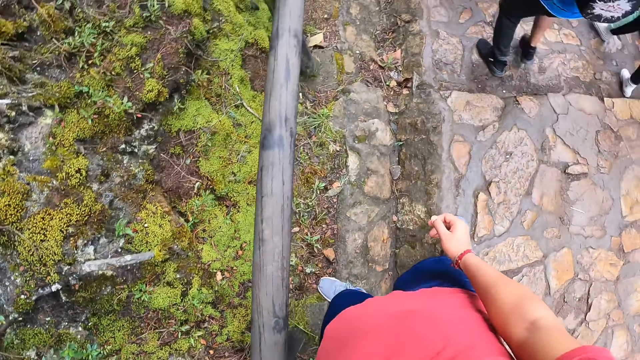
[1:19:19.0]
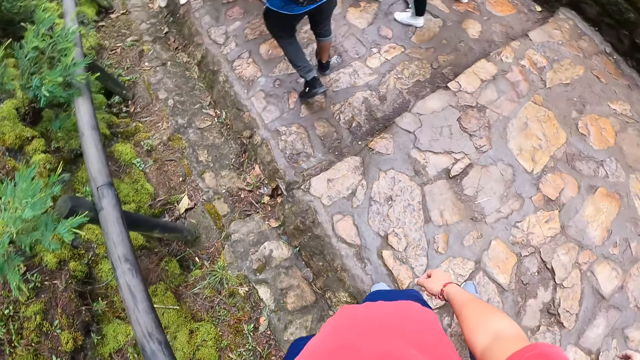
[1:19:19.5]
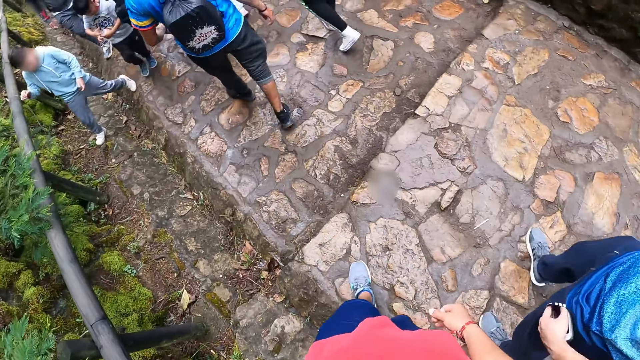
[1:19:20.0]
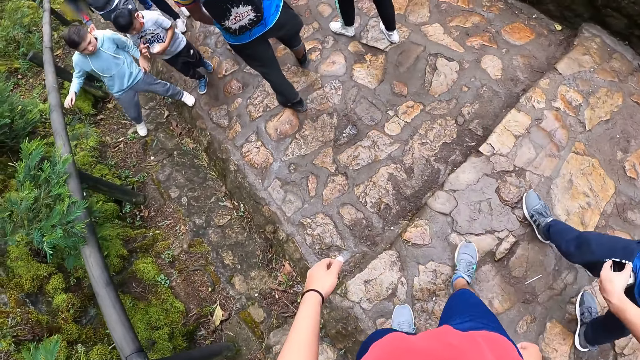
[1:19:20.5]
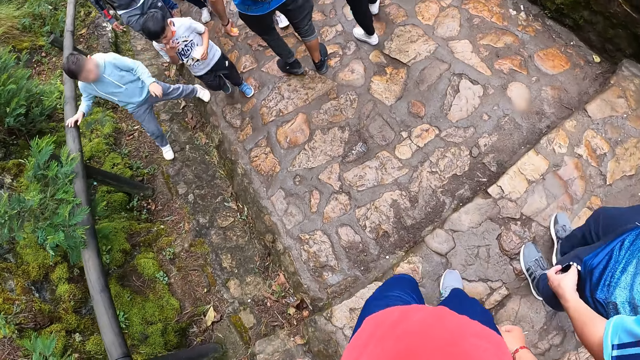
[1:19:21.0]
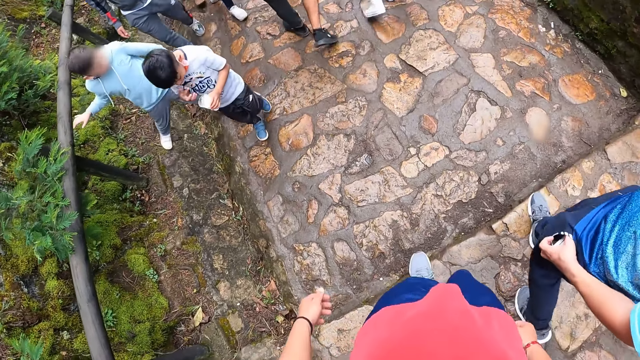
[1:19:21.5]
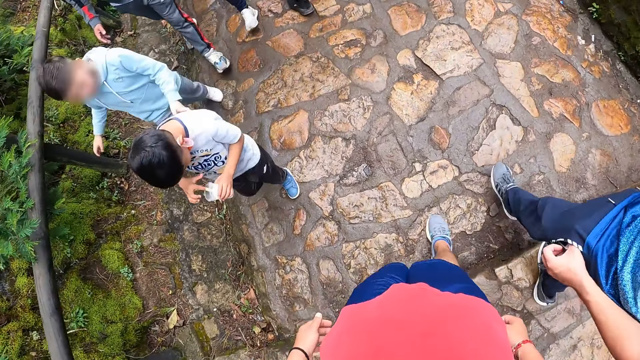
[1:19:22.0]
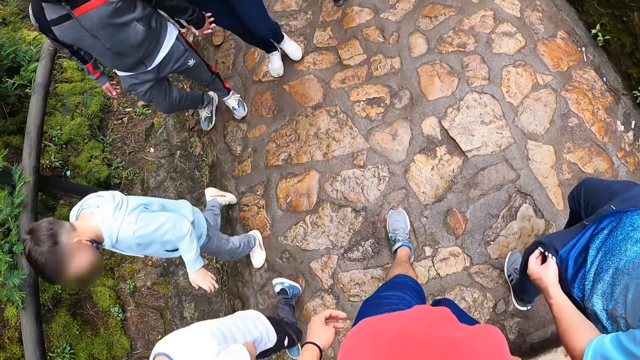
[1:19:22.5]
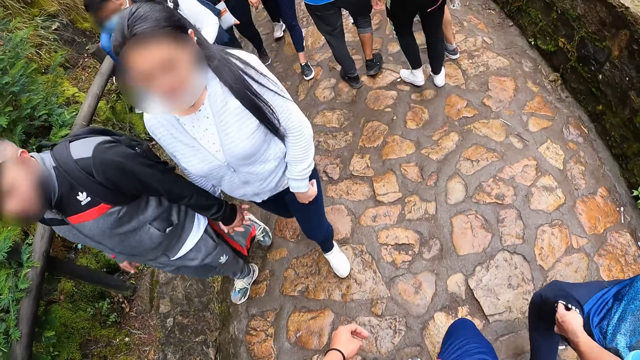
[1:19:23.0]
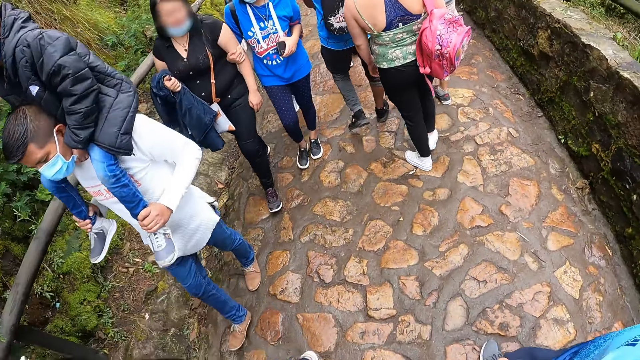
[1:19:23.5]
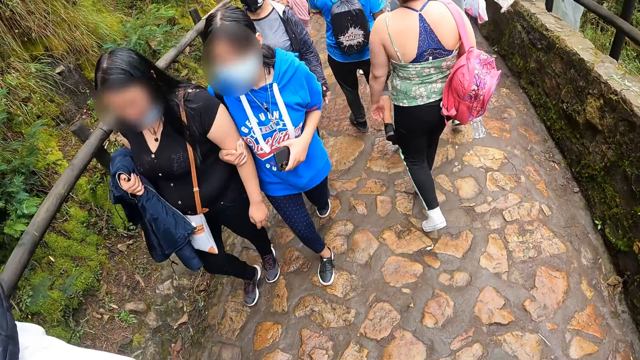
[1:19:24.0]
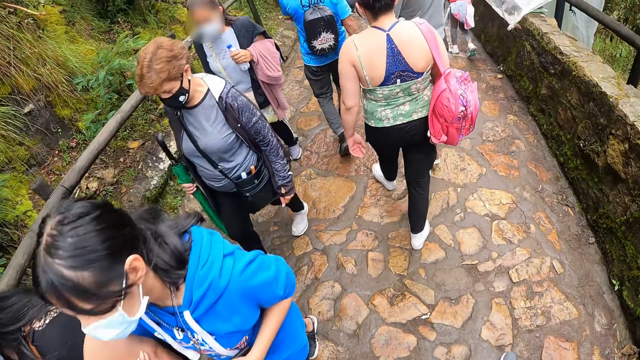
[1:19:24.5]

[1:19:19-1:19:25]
The camera wearer hikes the mountain. They walk through the walkway. The man walks through the walkway and puts the phone in his pocket with his left hand.

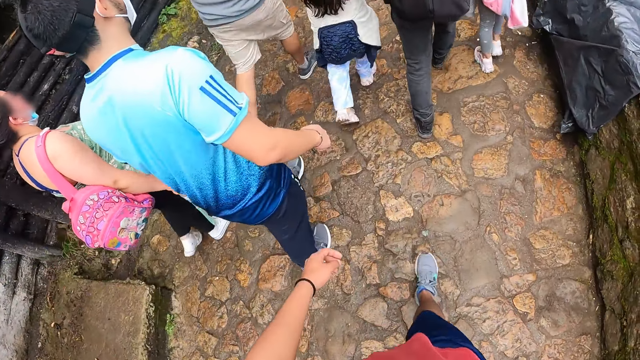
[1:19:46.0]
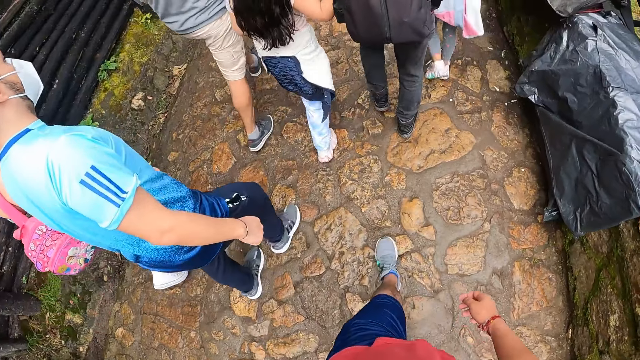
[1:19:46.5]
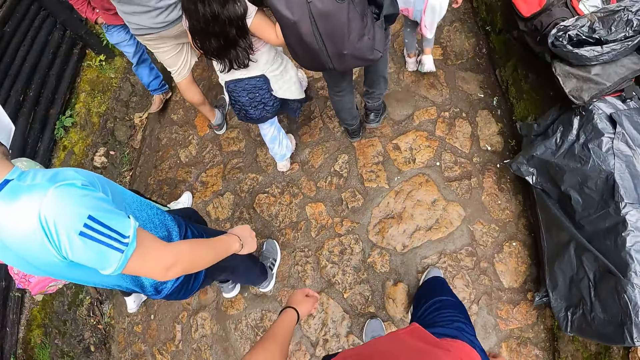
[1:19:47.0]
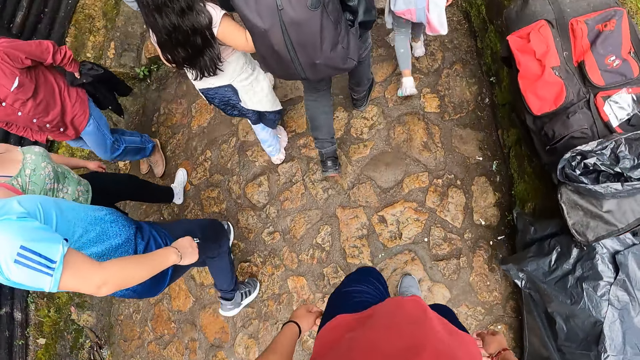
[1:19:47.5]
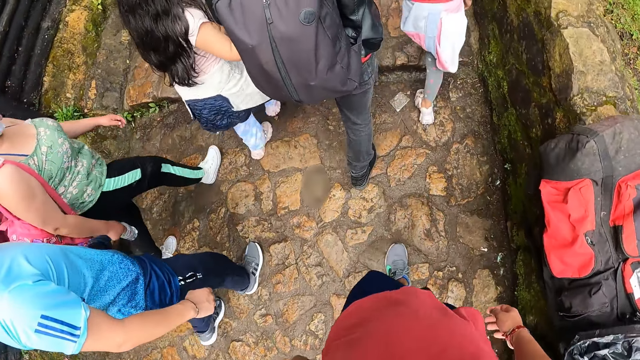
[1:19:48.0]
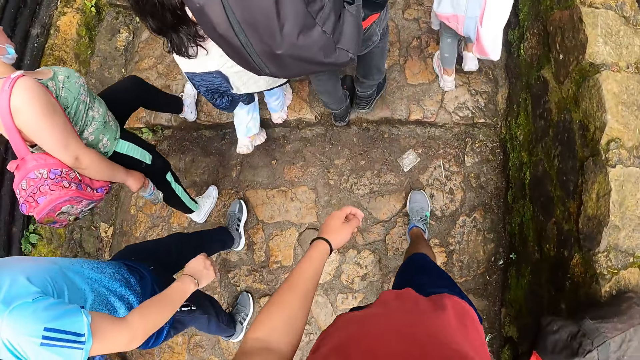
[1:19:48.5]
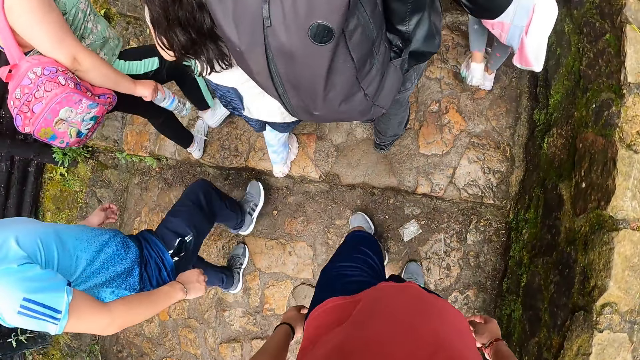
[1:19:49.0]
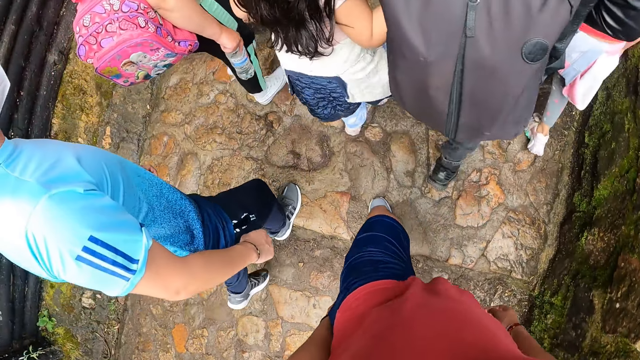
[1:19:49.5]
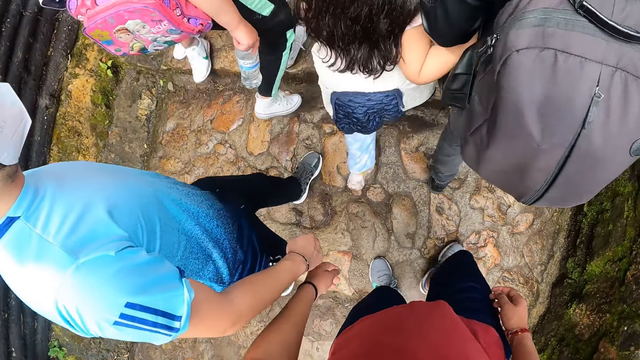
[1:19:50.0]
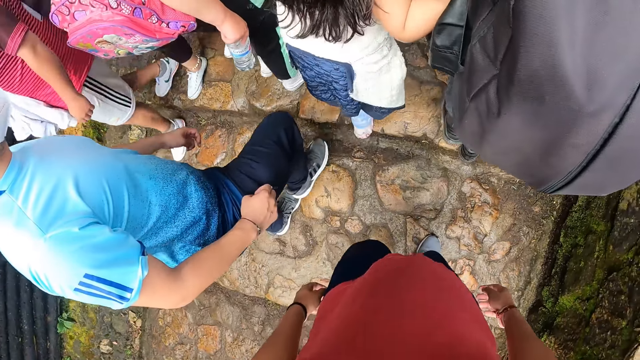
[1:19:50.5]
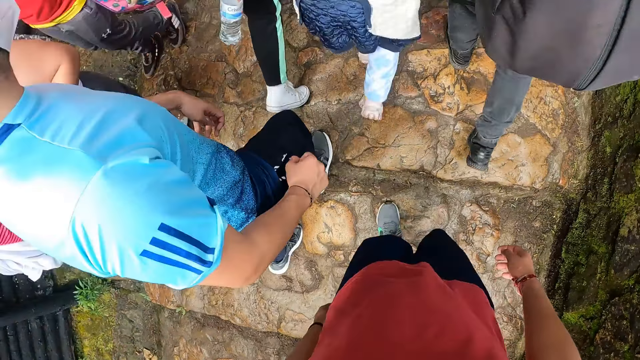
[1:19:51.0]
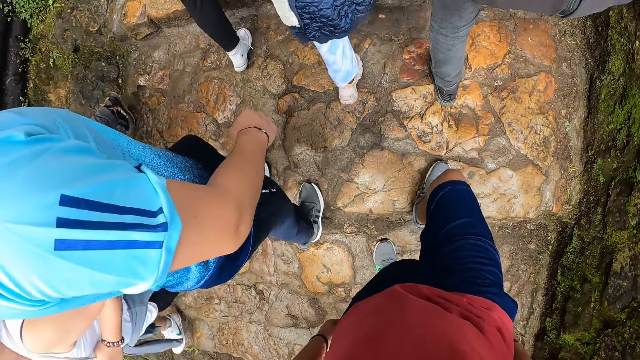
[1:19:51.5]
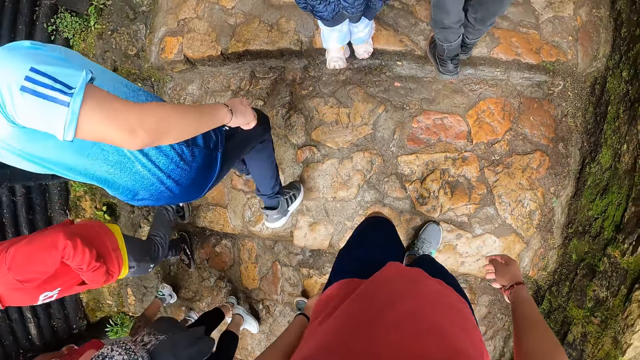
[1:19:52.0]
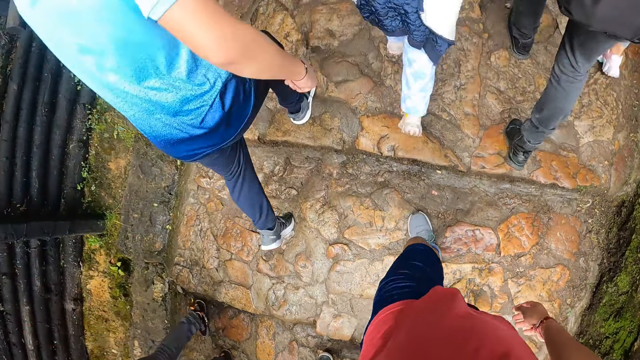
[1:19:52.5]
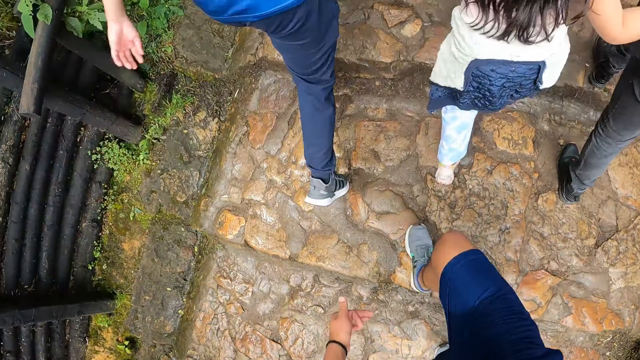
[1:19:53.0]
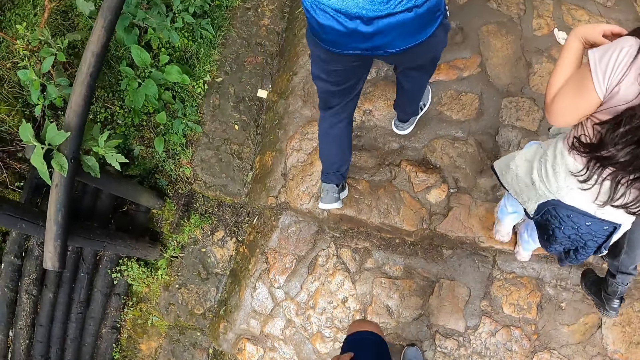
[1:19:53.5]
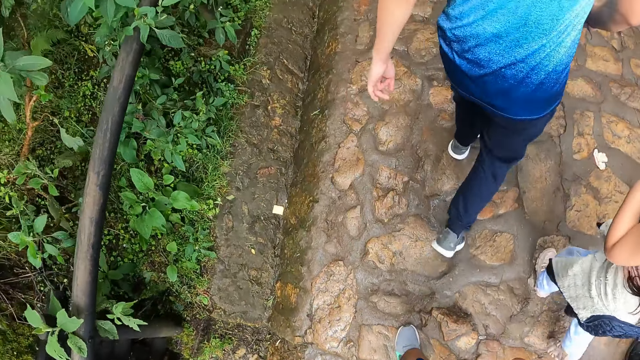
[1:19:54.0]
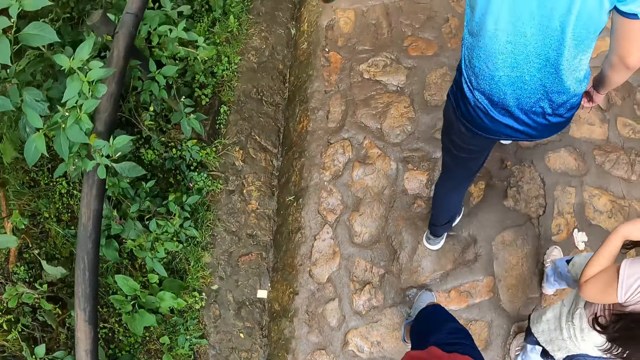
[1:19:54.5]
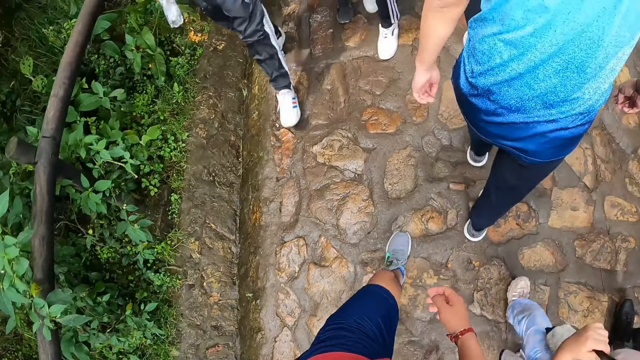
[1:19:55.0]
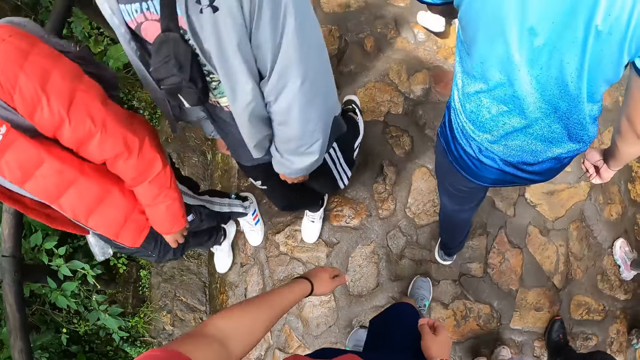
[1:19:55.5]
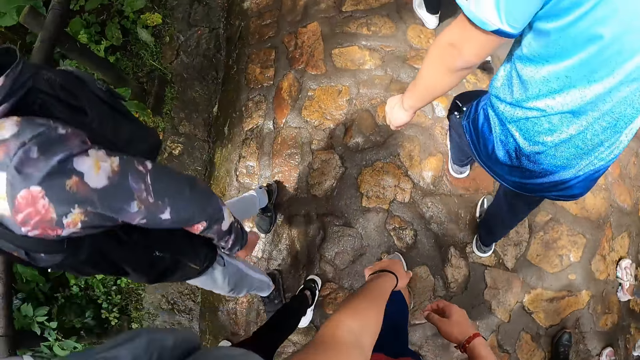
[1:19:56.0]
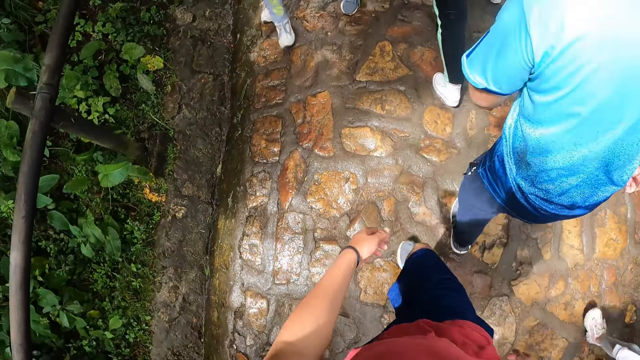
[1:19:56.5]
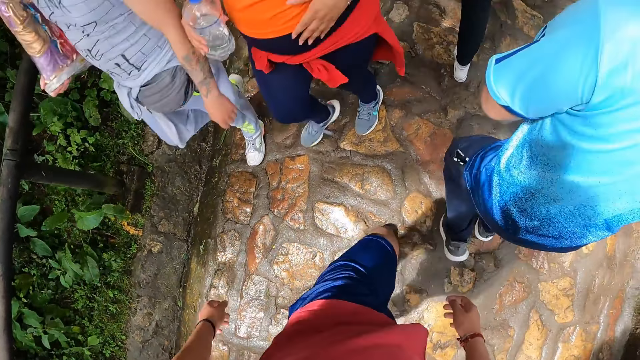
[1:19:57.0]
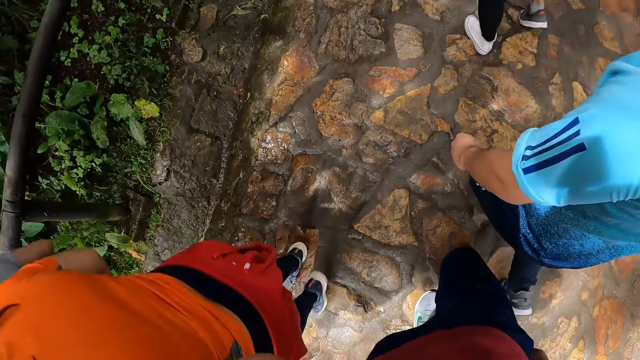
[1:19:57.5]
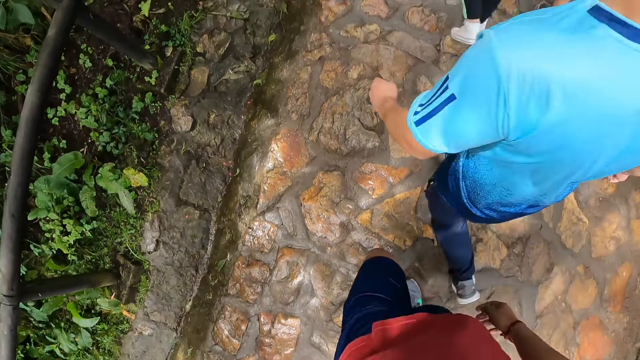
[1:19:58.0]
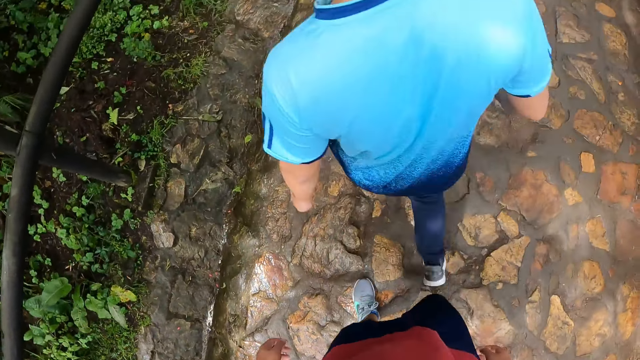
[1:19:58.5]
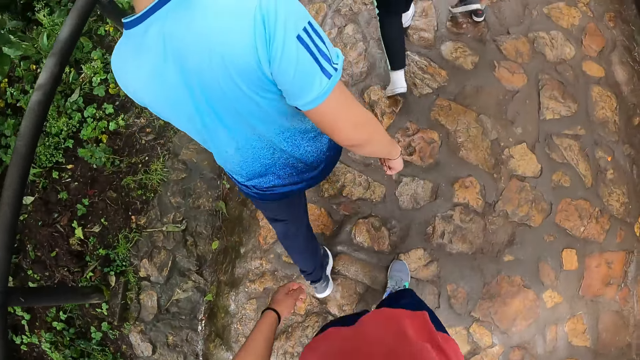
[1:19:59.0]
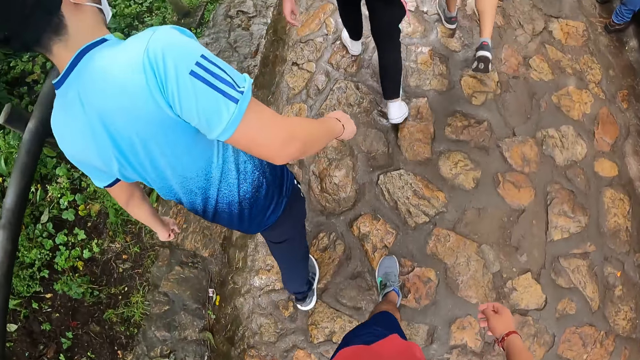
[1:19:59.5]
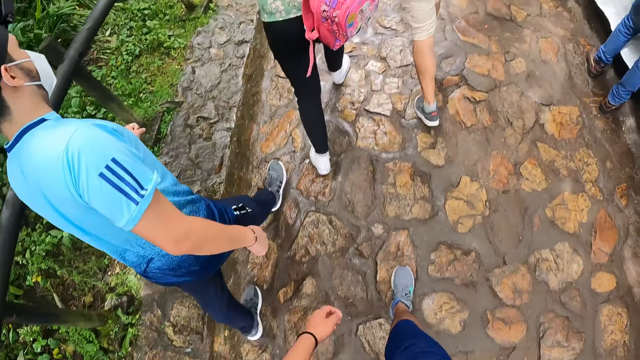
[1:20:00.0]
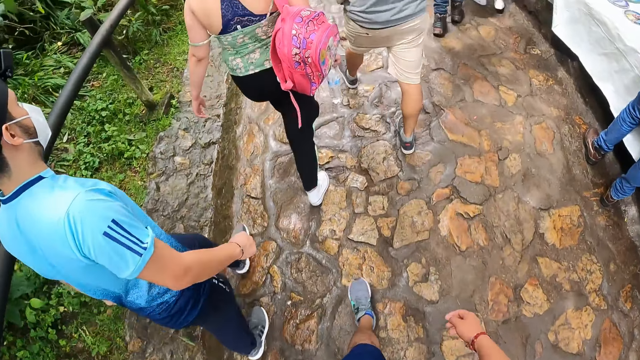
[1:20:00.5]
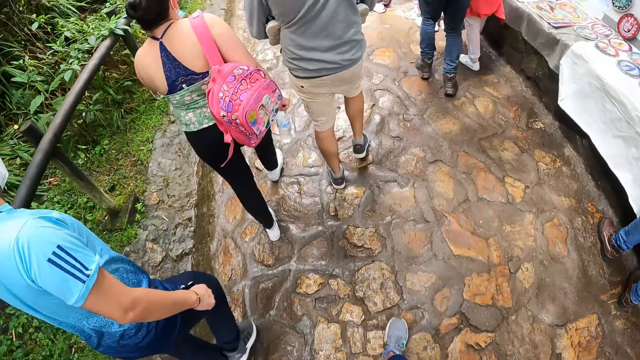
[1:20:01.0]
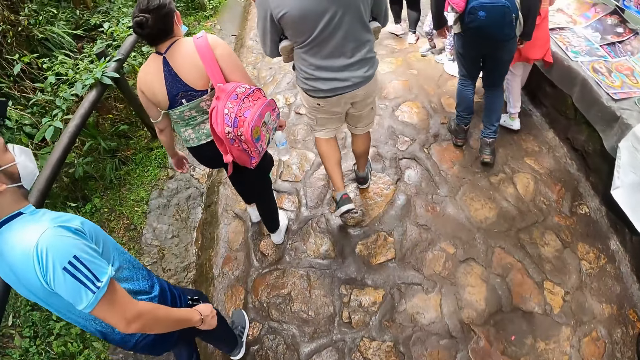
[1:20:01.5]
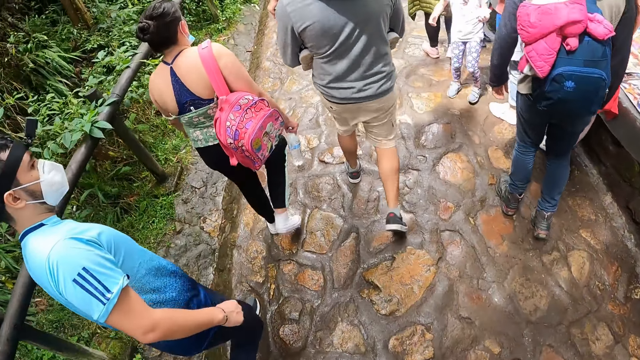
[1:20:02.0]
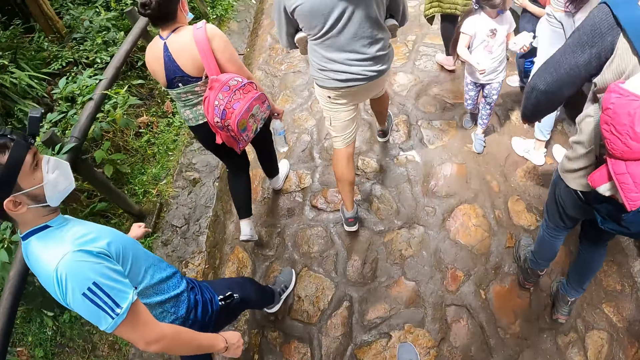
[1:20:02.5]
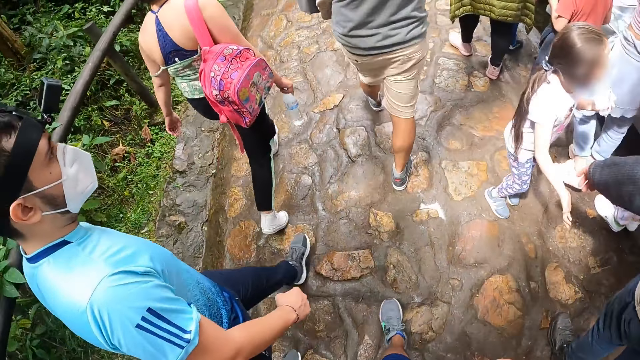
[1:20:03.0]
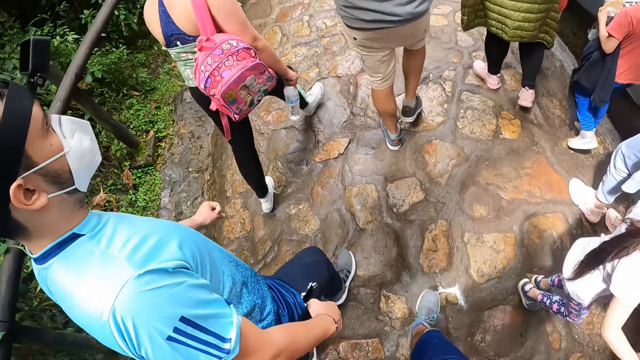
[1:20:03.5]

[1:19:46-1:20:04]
The man climbs up a staircase. The camera wearer climbs up the staircase. The man walks through the walkway. The camera wearer walks through the walkway.
